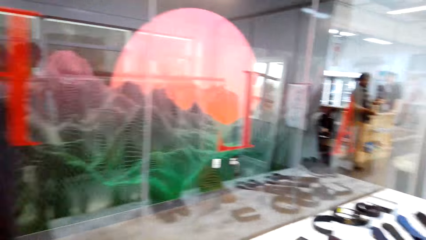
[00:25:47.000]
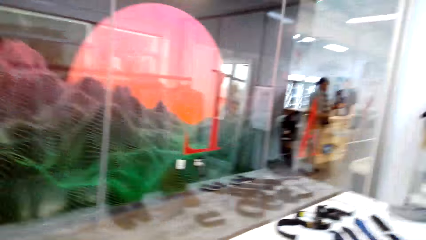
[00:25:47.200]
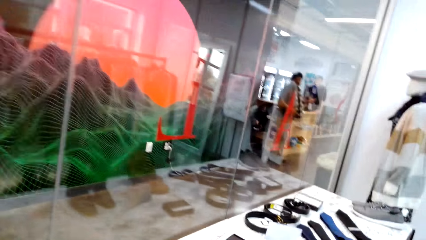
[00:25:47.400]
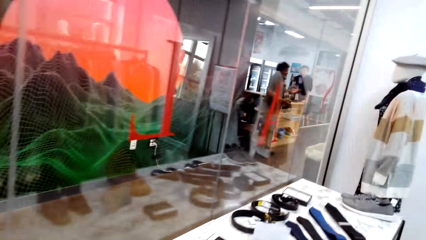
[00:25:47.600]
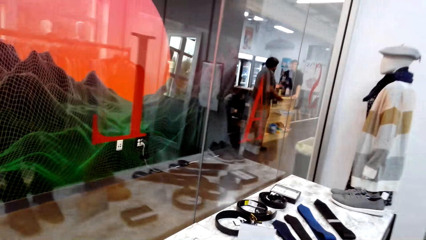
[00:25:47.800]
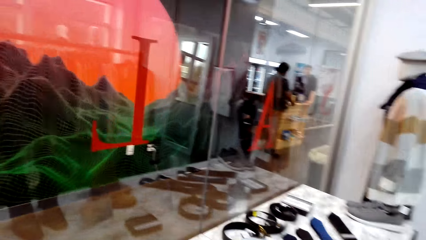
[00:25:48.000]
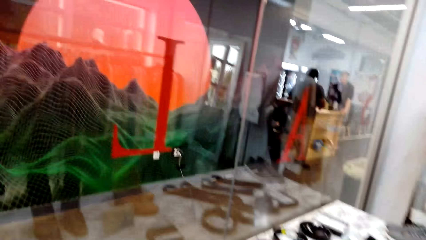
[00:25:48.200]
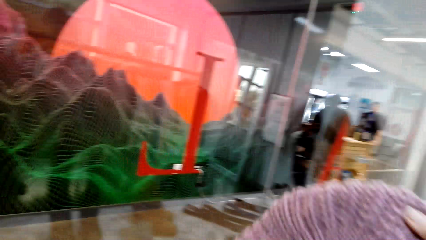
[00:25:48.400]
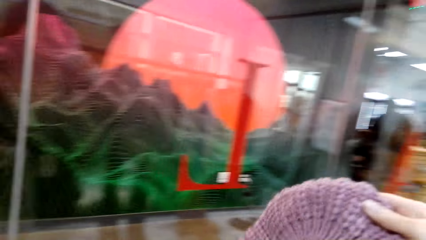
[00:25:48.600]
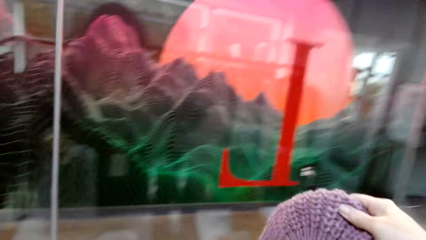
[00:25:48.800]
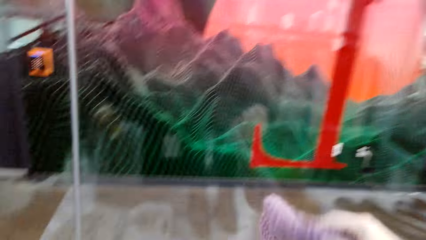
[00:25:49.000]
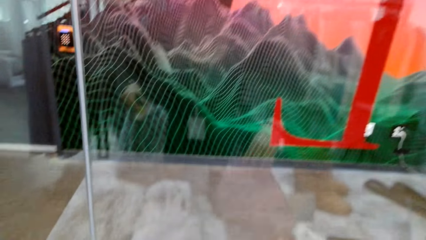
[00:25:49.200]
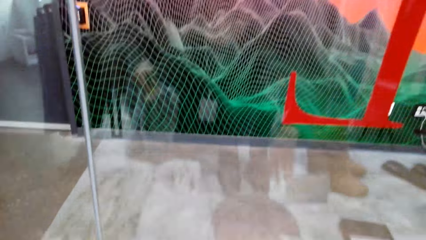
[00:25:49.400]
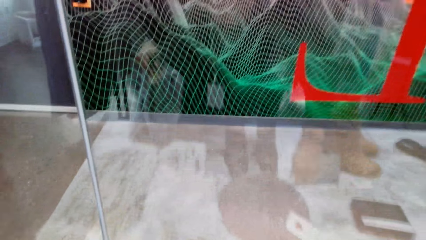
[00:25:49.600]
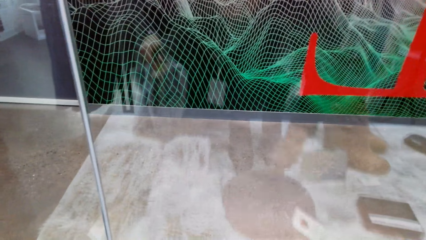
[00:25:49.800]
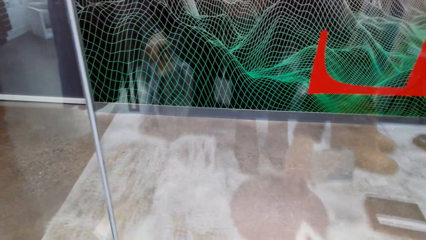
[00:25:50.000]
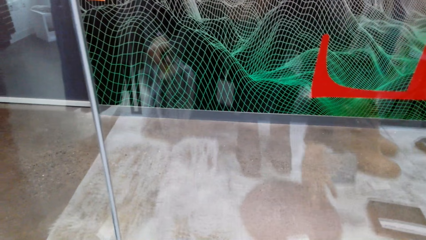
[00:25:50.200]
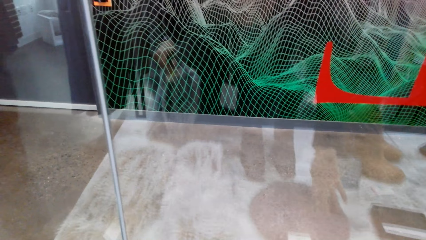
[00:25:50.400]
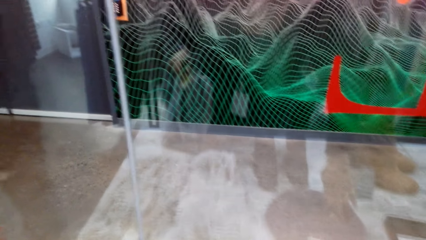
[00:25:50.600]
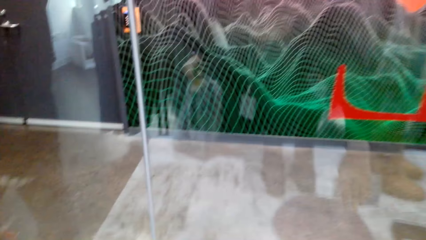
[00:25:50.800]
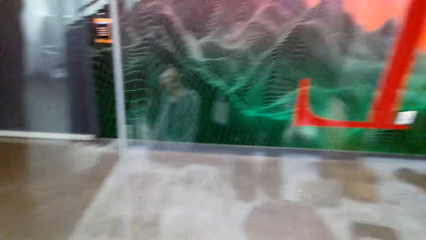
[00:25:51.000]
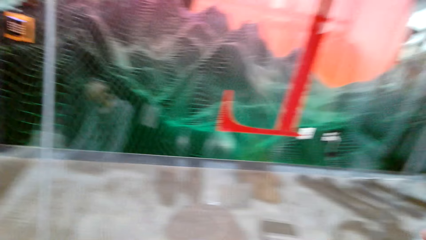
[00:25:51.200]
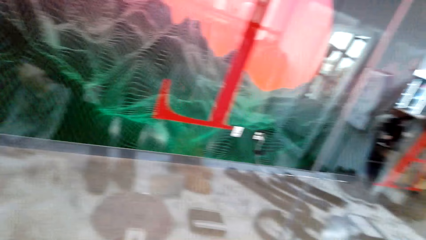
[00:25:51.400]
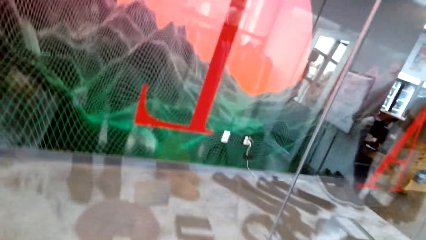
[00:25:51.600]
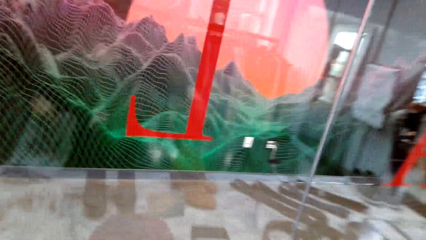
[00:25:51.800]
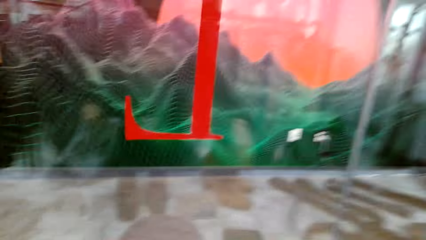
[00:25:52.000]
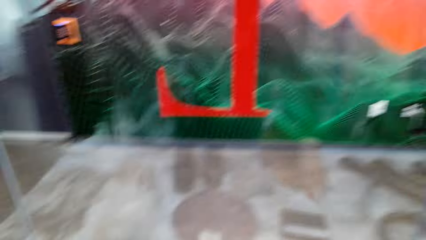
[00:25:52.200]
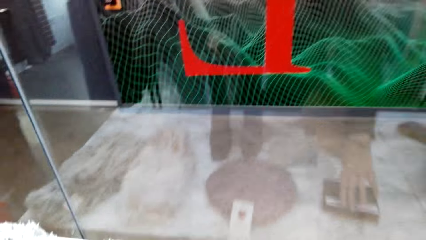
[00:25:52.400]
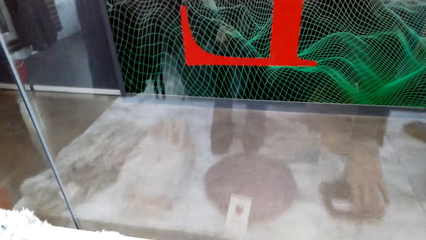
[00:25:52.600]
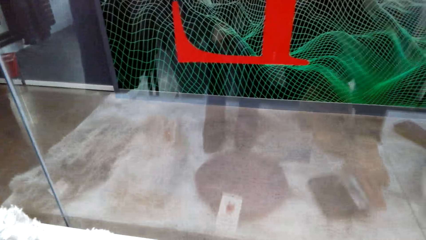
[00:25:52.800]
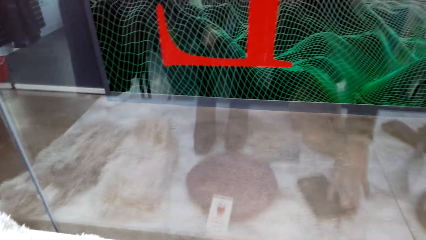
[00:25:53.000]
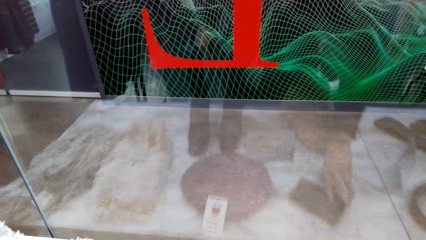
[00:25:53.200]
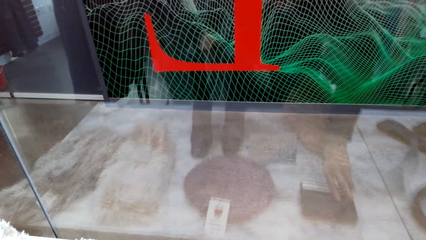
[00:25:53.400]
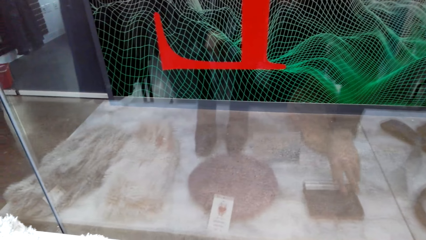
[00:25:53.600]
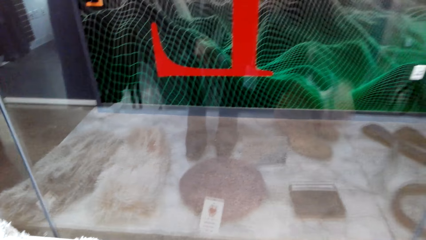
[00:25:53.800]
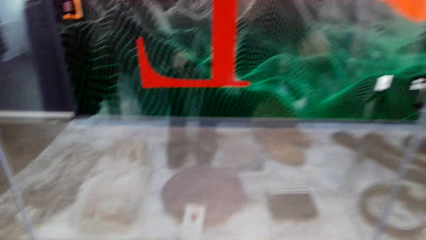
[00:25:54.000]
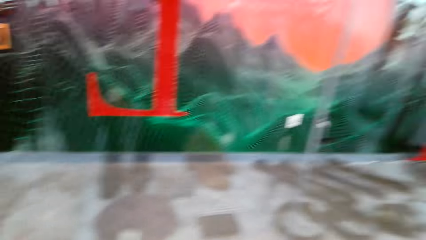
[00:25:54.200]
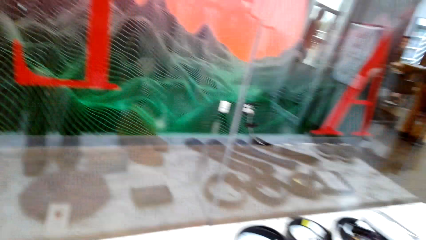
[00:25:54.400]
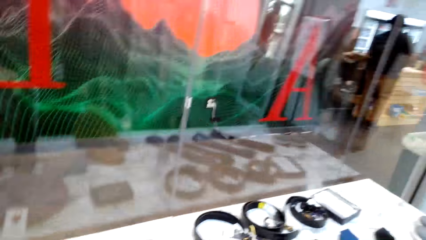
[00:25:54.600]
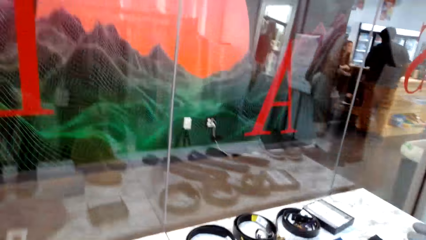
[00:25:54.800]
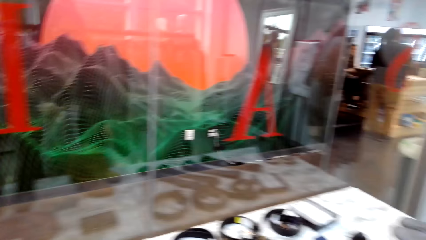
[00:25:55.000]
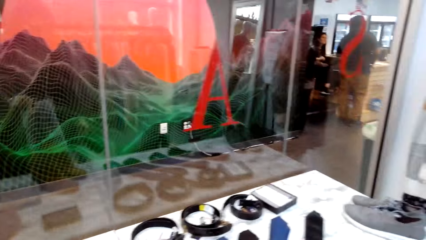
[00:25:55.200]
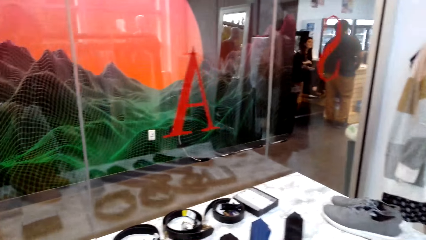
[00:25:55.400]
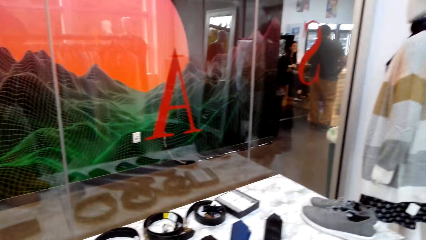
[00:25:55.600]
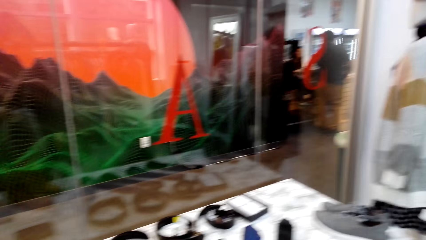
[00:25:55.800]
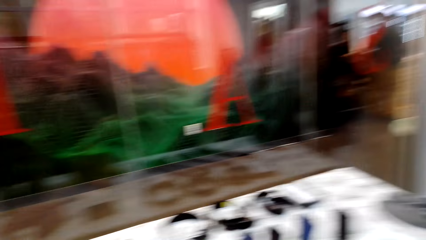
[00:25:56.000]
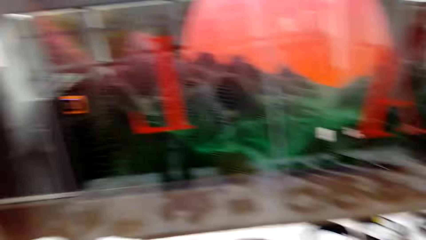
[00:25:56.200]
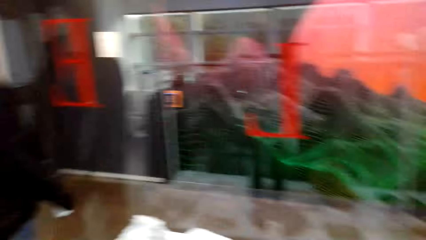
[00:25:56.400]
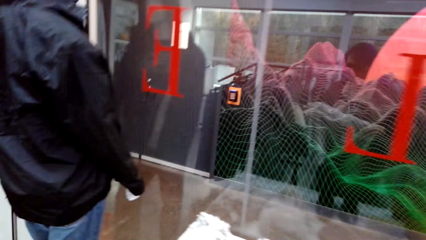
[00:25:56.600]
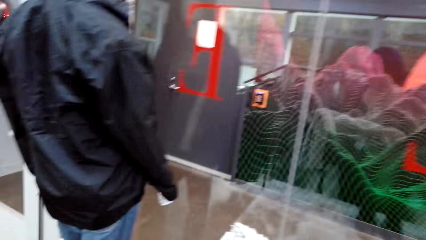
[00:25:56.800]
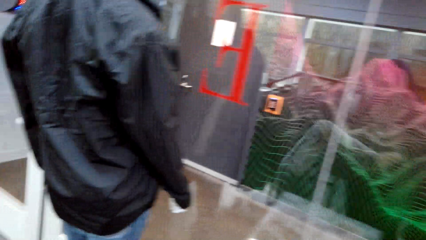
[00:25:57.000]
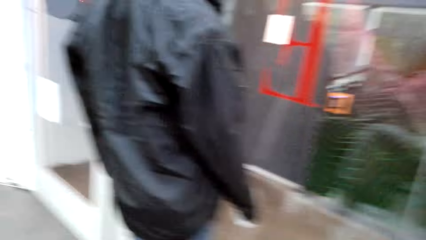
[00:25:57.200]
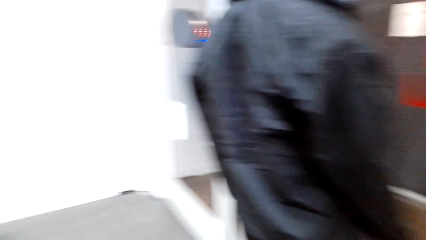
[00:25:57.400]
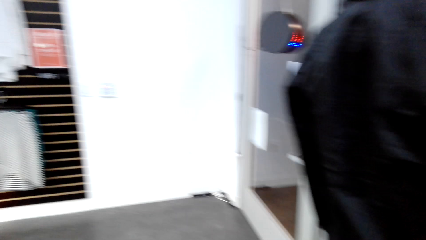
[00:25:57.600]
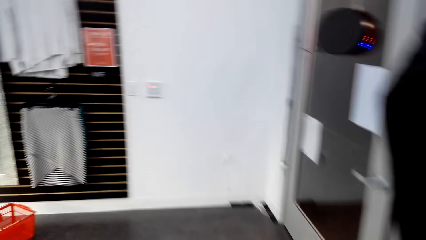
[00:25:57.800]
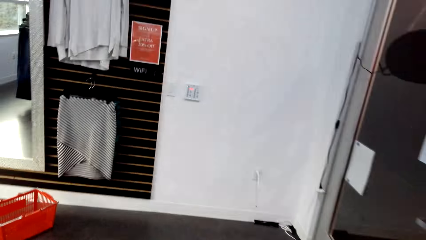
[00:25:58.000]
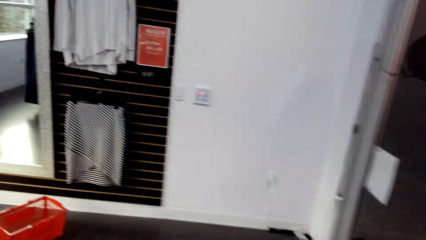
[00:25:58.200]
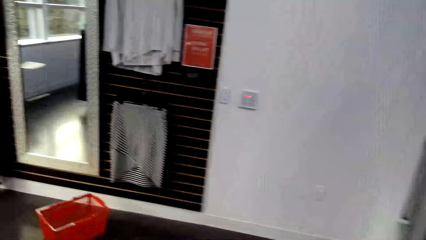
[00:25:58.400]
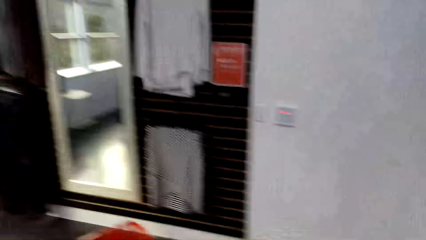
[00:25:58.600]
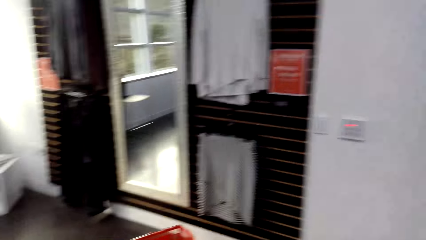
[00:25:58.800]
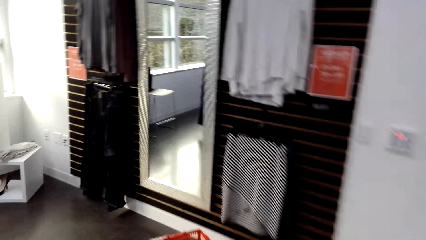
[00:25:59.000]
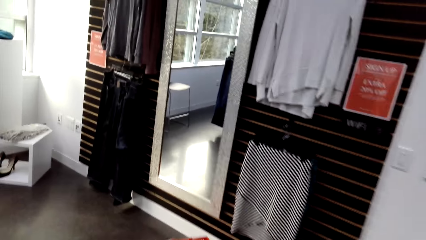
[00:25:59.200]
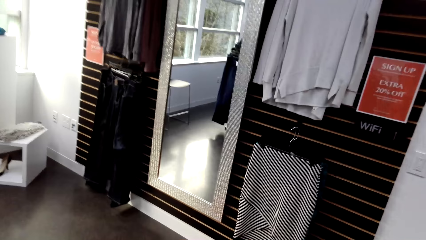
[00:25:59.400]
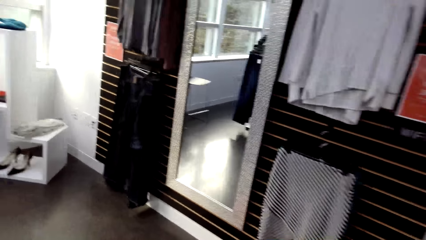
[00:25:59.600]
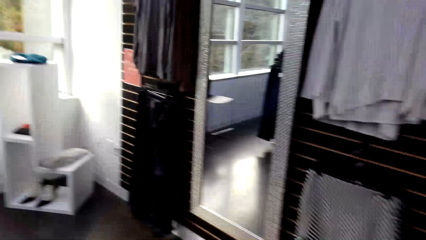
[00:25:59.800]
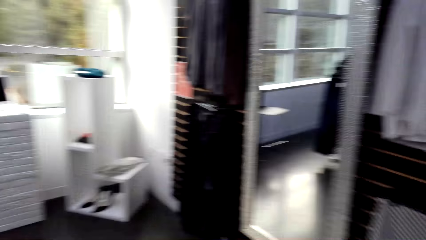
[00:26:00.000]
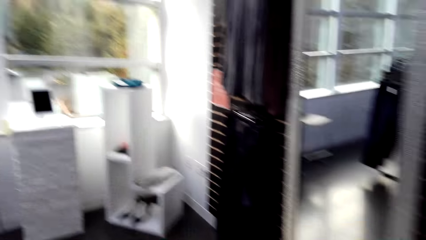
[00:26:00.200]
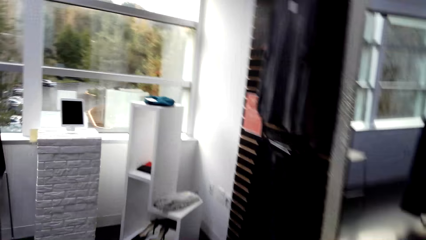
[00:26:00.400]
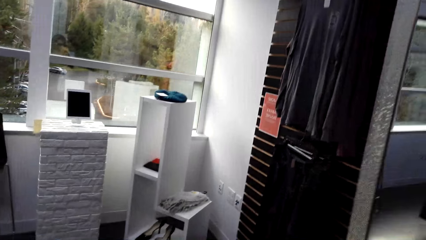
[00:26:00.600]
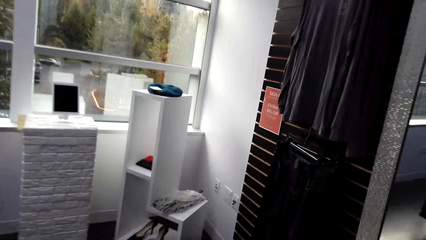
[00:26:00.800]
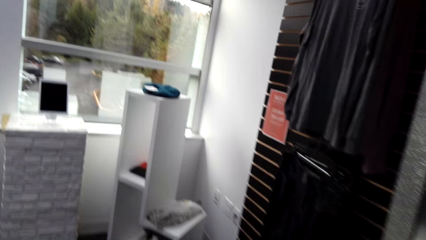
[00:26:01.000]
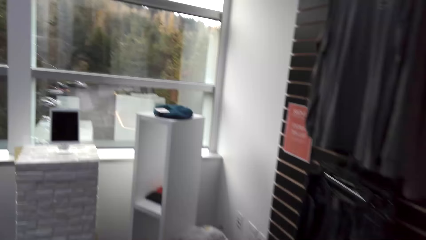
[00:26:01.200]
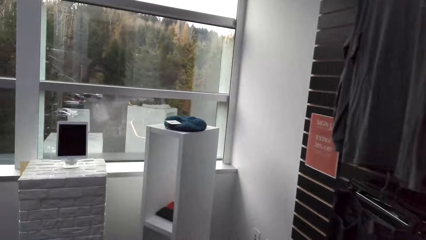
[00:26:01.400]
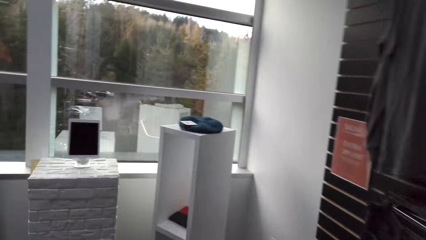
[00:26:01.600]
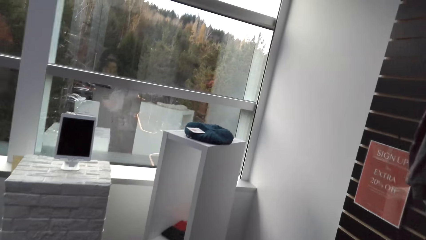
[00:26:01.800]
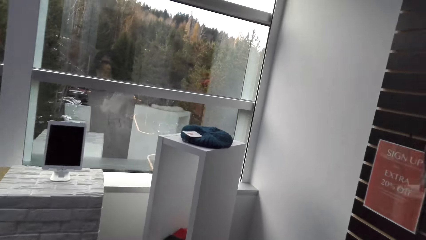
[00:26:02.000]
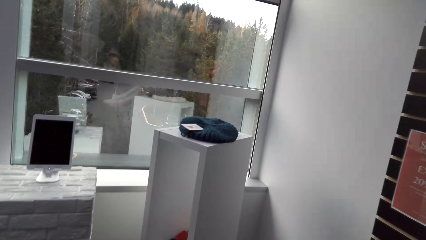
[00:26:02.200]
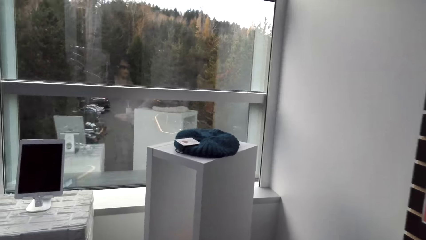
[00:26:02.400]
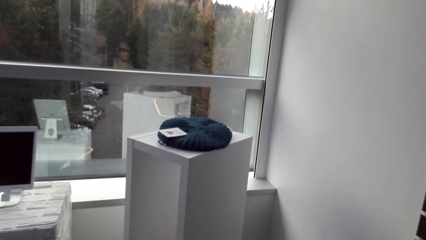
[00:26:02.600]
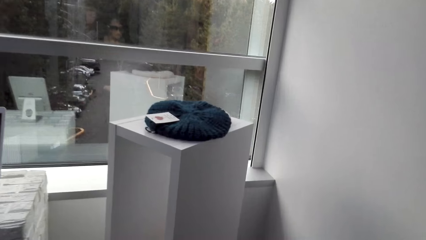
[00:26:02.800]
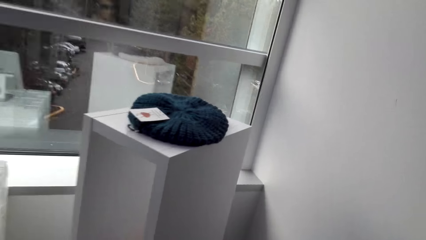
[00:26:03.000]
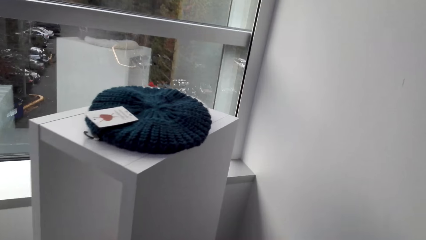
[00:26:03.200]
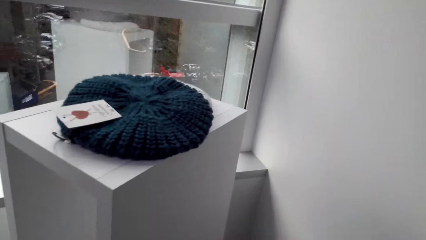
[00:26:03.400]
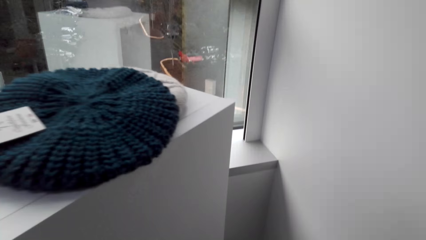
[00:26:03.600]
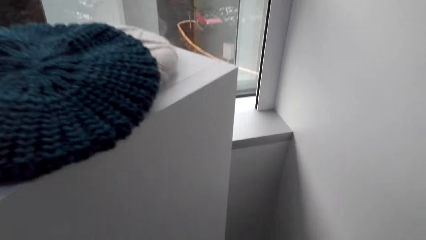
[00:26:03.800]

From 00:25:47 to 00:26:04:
The camera wearer walks around in the clothes shop. They put the hat on the table. They adjust the hat on the table. They adjust an object on the table. They look around in the clothes shop. They walk around in the clothes shop.
